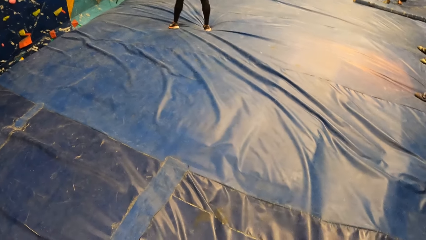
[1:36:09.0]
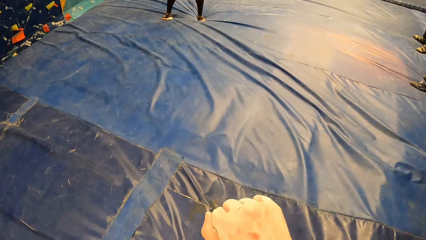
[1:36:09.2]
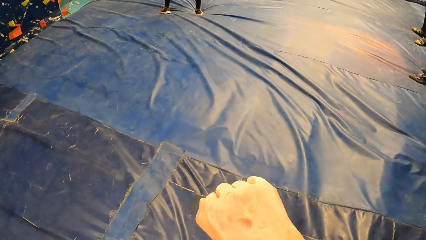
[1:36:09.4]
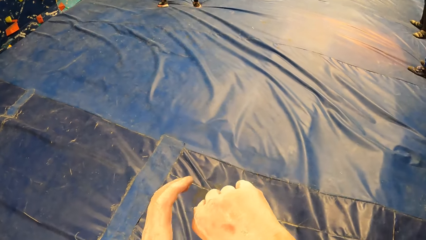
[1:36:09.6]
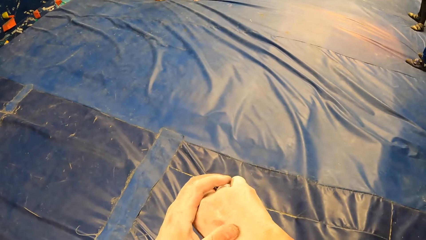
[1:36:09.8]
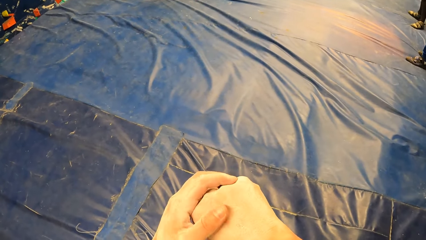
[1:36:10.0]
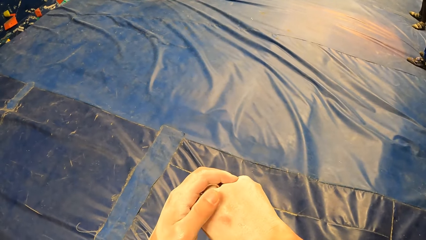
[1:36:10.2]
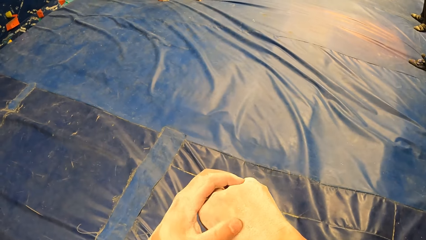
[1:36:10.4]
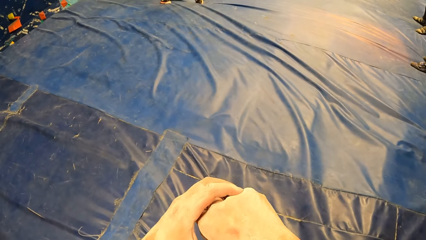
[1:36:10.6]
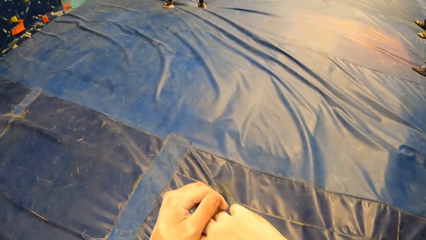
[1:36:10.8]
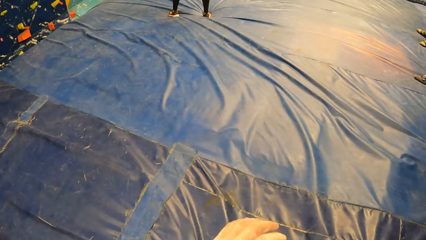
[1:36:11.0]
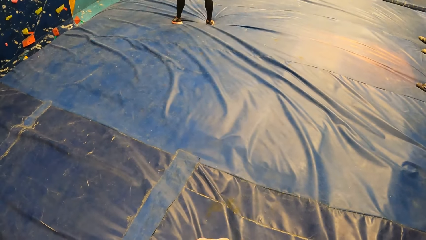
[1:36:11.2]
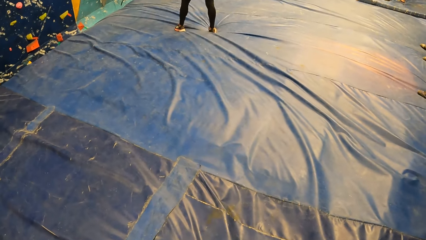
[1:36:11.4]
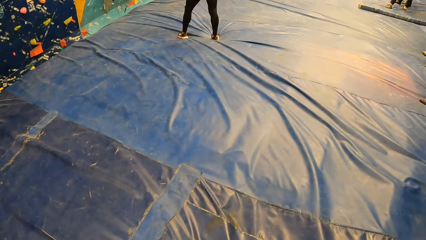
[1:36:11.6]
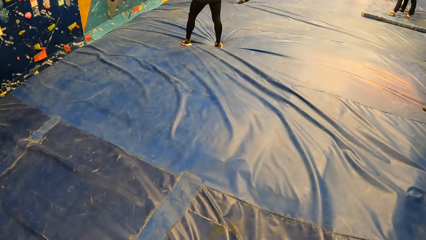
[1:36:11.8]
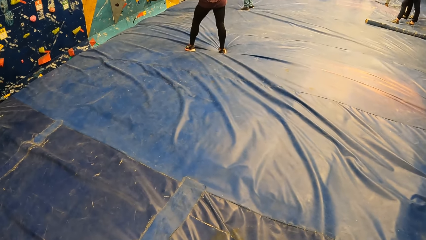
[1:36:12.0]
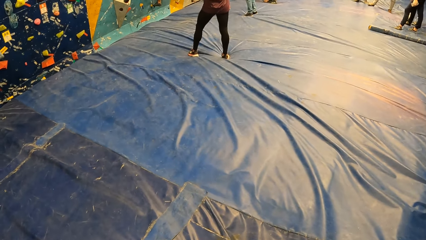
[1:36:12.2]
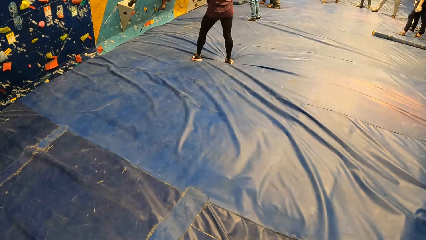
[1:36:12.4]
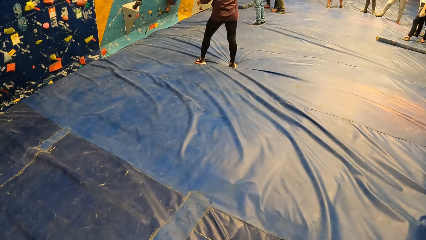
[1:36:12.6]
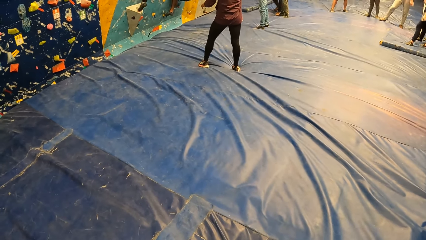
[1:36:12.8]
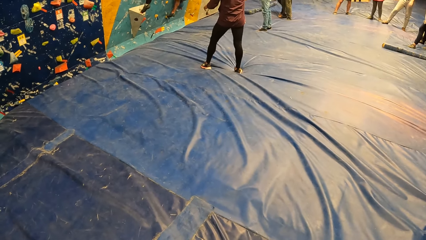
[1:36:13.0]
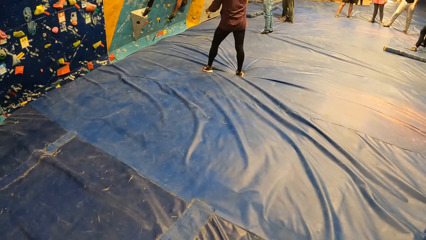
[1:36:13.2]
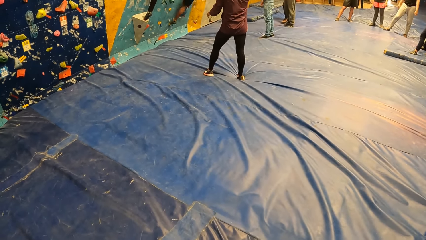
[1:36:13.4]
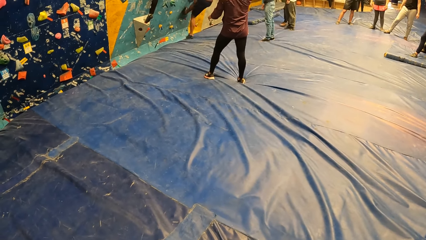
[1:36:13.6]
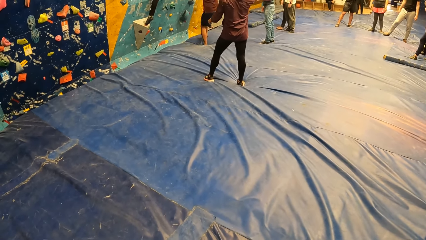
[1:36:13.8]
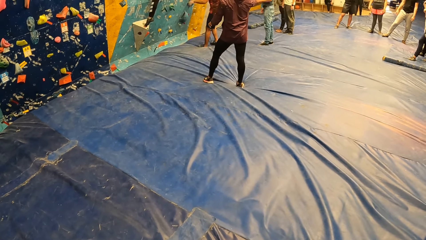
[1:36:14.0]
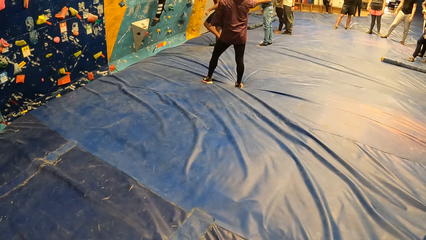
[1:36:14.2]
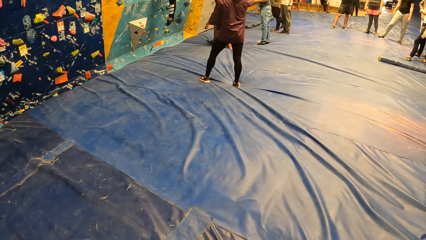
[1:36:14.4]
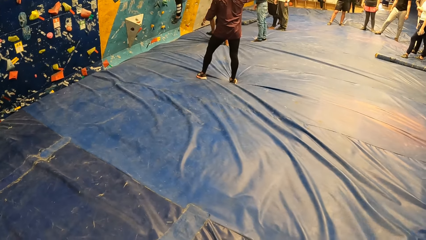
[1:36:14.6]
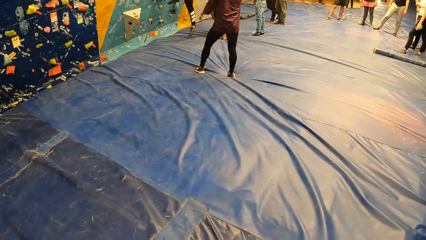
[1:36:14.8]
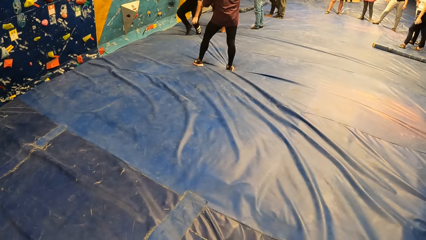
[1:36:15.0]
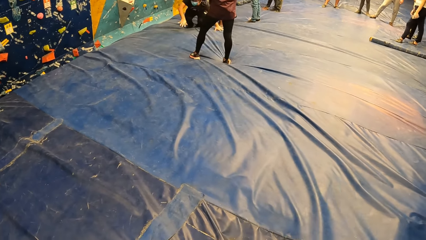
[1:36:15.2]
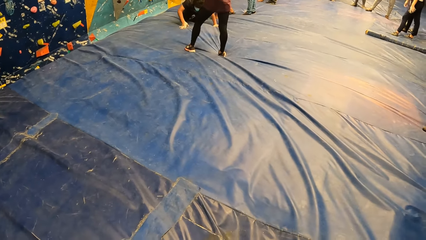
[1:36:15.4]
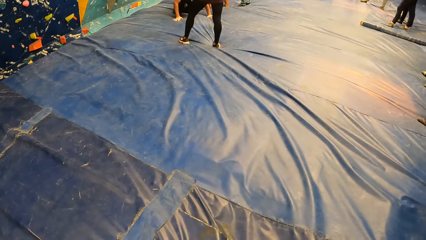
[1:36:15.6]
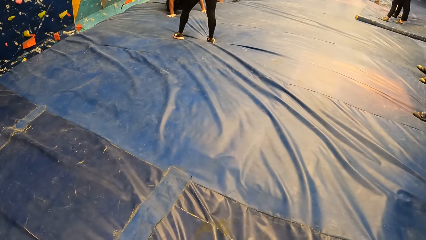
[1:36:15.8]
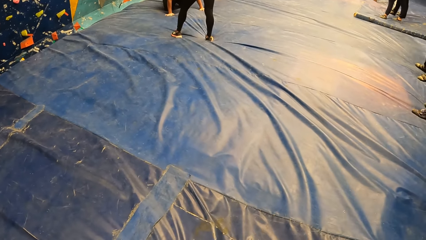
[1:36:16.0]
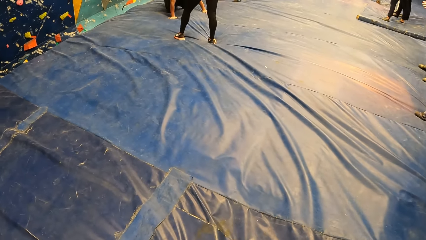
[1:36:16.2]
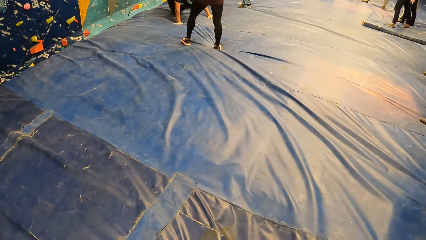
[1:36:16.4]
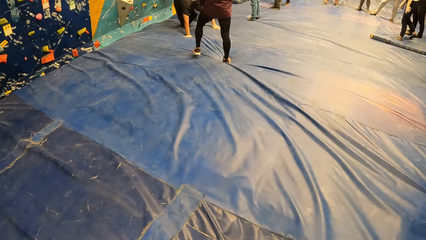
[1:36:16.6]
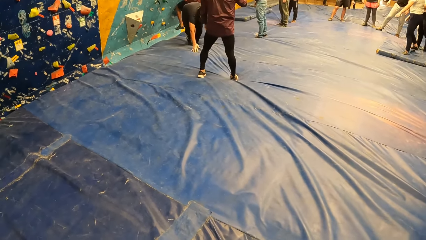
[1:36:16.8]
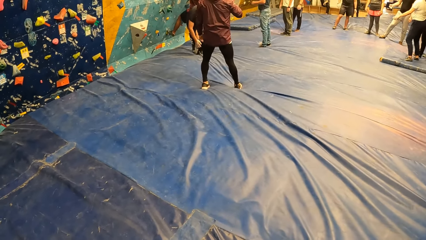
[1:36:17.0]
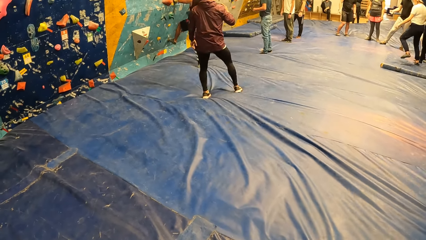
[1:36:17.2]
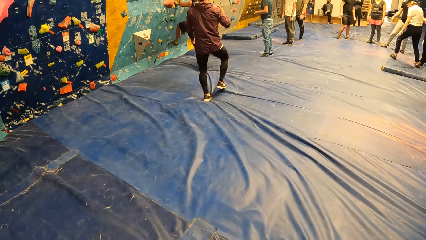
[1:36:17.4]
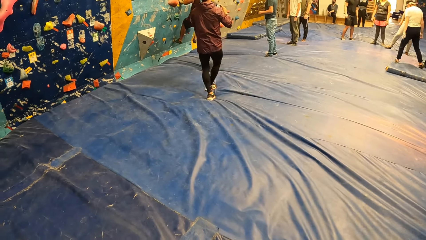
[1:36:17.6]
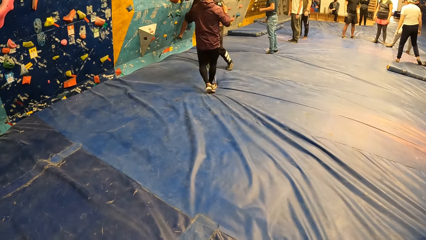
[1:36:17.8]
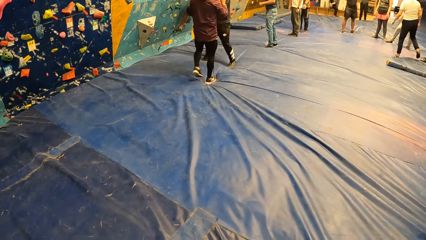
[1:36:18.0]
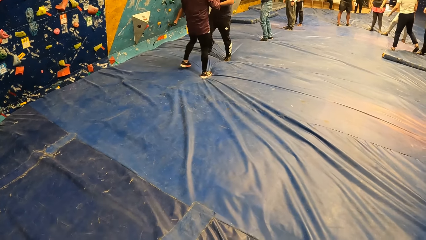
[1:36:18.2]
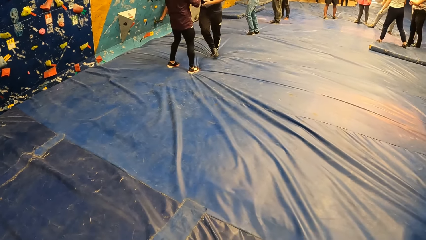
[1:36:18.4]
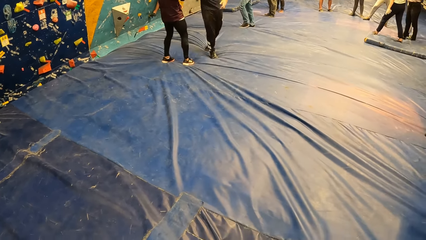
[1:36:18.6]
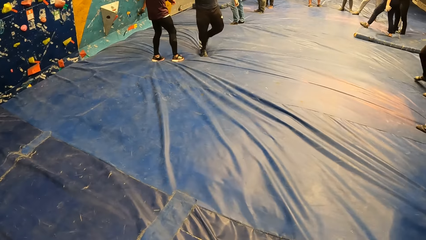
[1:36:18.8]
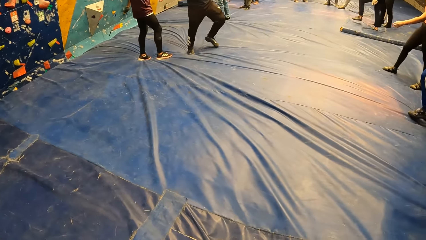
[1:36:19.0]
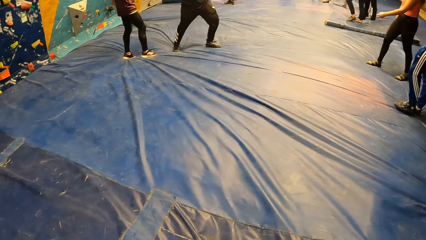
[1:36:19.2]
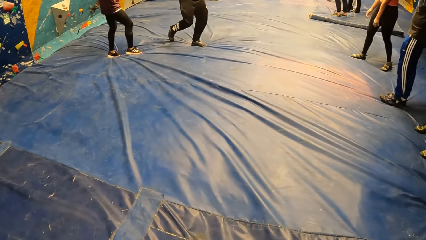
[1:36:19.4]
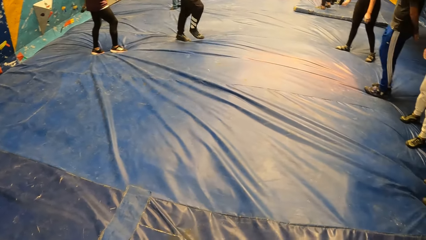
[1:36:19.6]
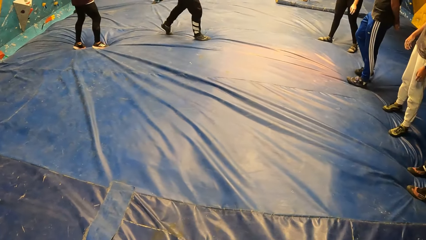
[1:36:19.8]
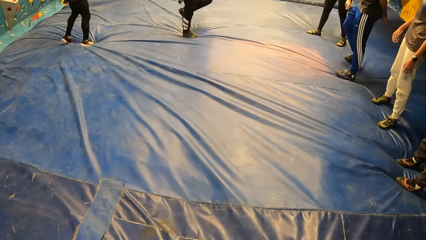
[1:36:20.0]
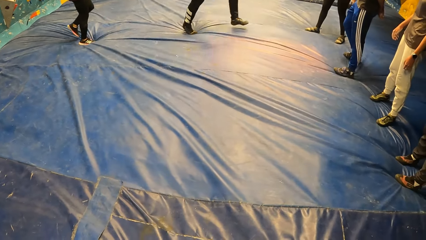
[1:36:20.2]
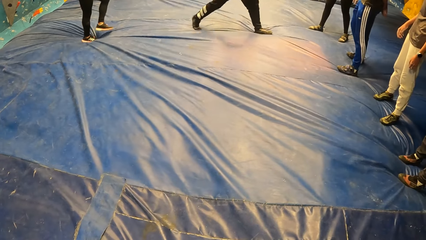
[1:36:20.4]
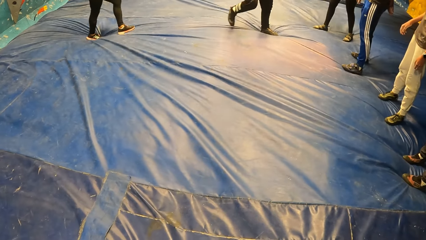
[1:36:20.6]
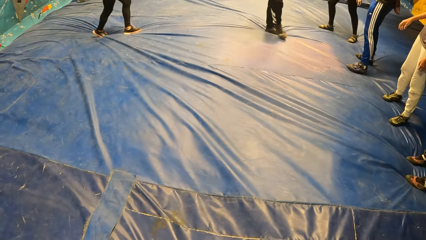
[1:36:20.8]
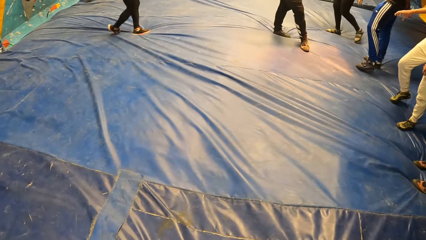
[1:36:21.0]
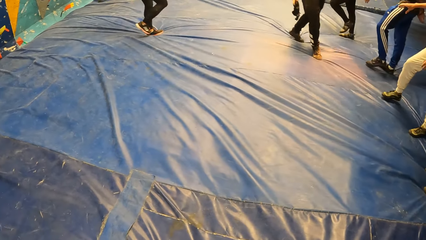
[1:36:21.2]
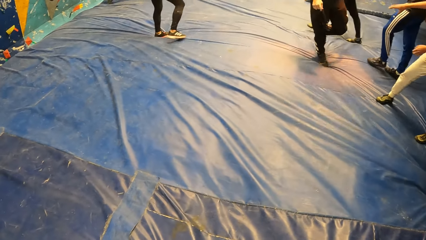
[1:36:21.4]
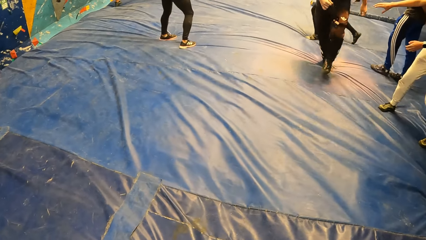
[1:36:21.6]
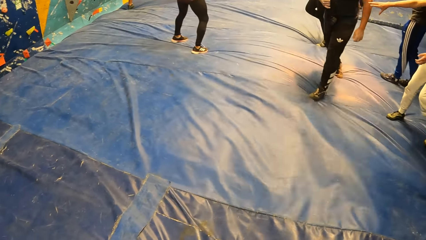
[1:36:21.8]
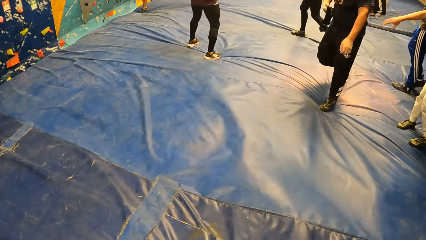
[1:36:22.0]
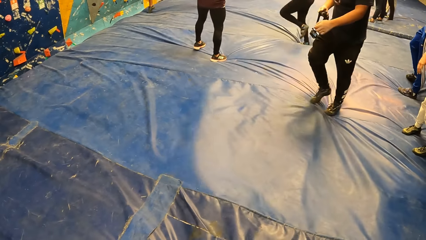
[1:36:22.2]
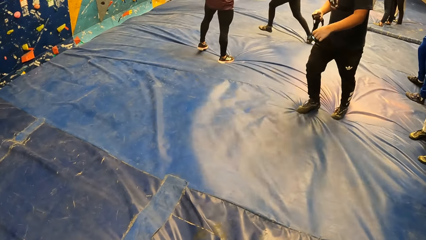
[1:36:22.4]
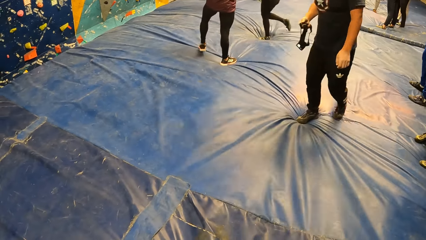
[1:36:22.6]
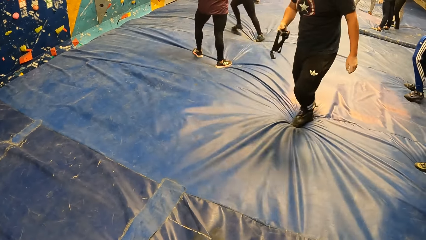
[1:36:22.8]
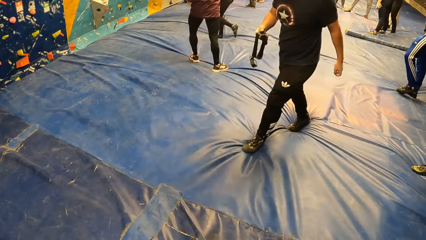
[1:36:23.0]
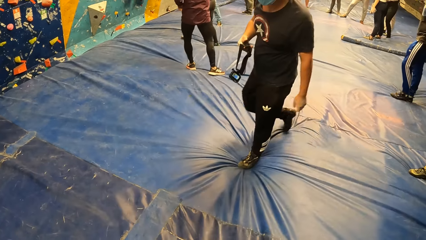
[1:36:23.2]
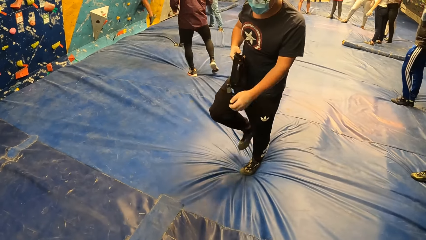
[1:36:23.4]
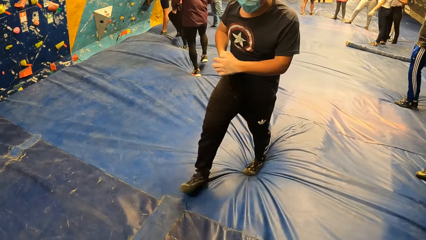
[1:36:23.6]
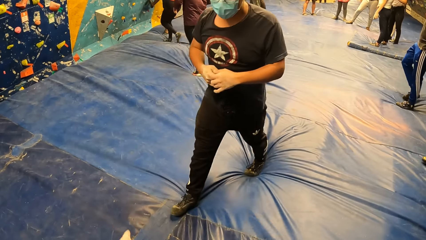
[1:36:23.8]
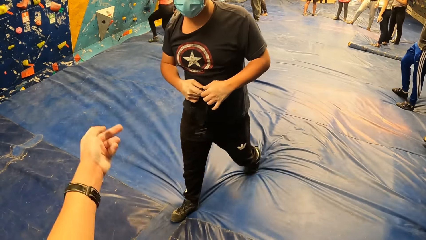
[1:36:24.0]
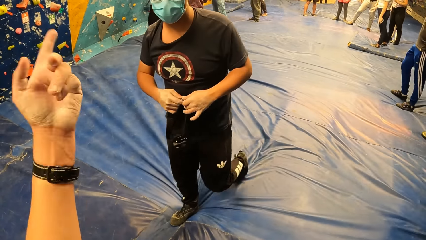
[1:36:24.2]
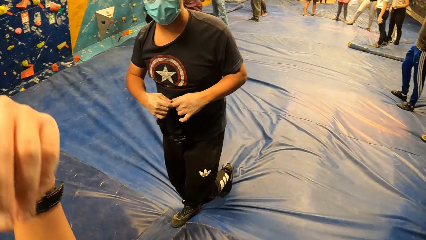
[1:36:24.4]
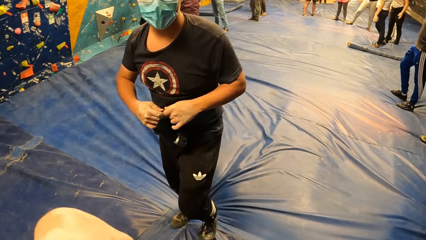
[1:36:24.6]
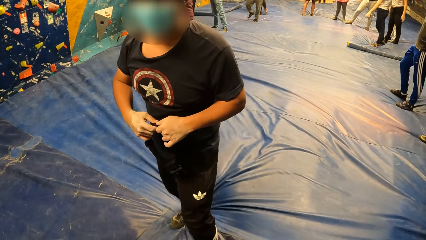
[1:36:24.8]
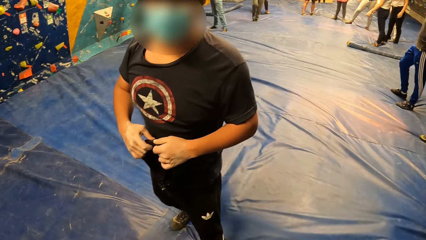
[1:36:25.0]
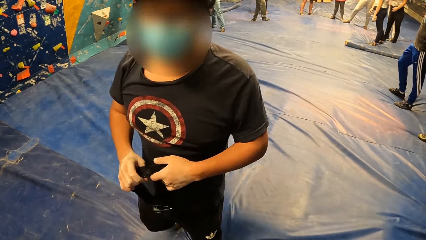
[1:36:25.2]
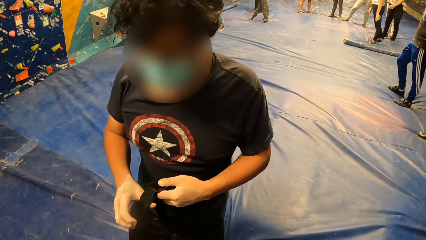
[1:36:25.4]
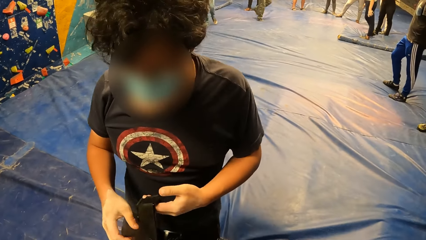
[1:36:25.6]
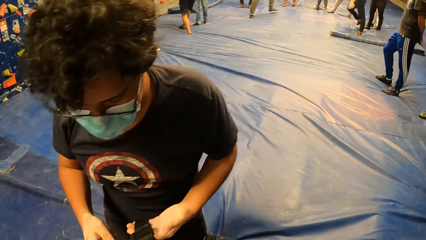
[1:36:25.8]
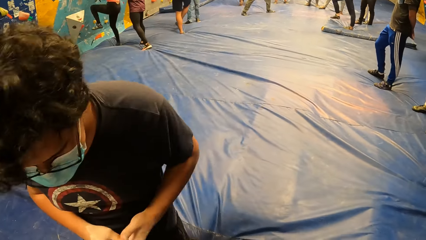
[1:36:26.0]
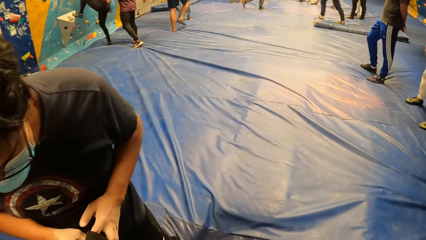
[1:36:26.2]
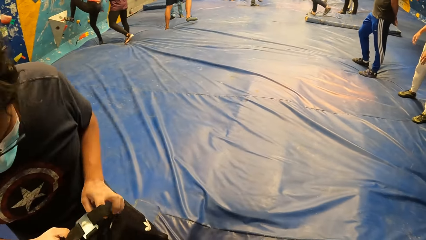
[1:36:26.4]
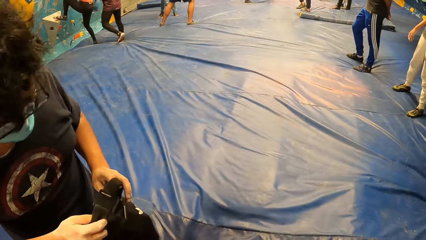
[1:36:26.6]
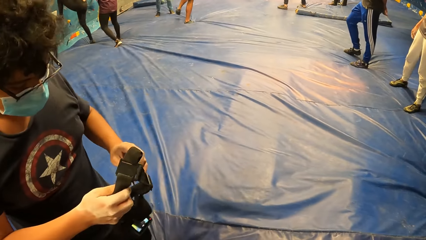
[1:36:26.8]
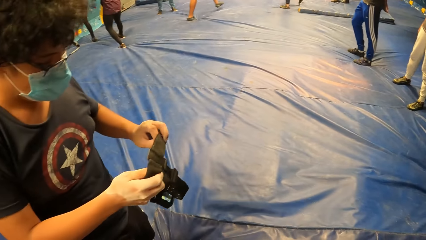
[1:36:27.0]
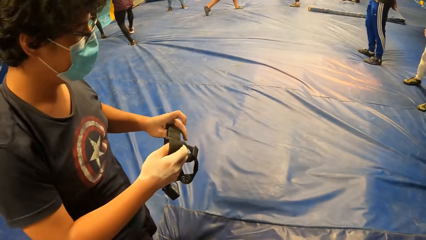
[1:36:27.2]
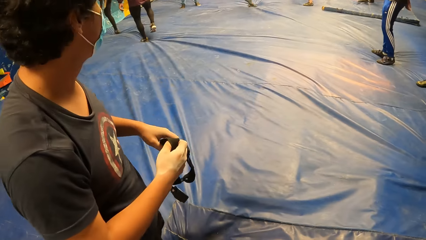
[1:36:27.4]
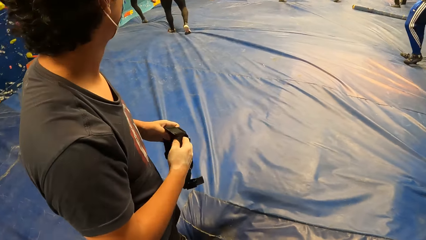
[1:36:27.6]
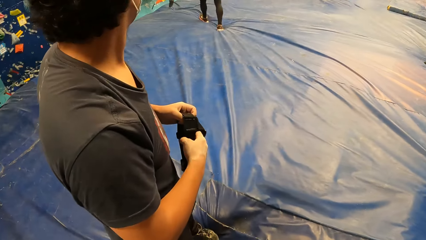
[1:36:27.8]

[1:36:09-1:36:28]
The camera wearer touches his right hand. He looks at the colleagues. A man steps down. Another man jumps down. The second man walks to the colleagues. A woman moves a hand to the second man. The camera wearer interacts with the second man. He moves a hand to the second man. The second man stands in front of the camera wearer.
